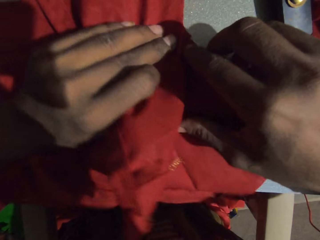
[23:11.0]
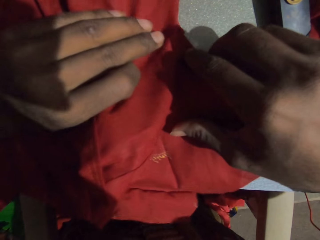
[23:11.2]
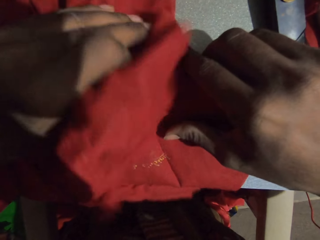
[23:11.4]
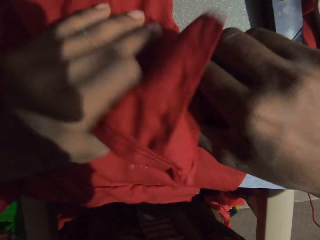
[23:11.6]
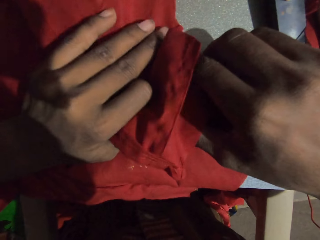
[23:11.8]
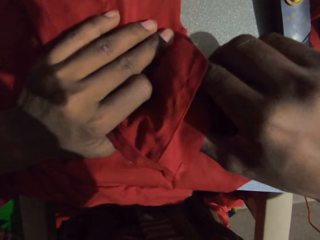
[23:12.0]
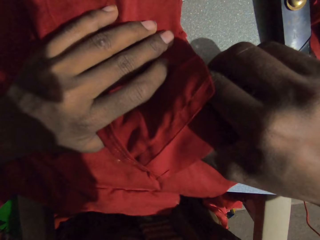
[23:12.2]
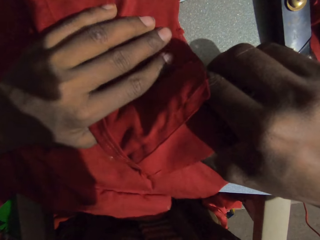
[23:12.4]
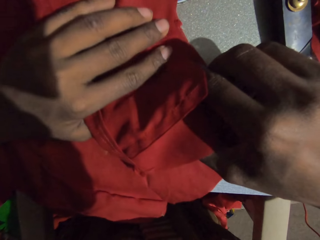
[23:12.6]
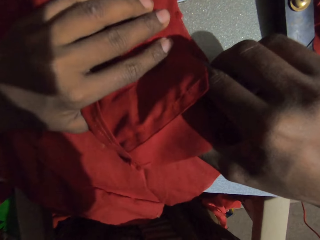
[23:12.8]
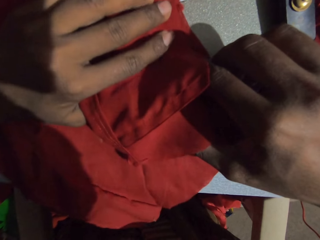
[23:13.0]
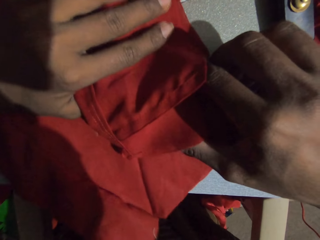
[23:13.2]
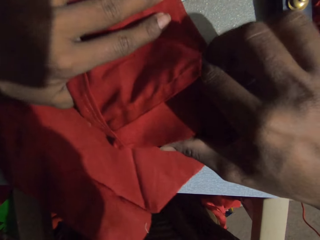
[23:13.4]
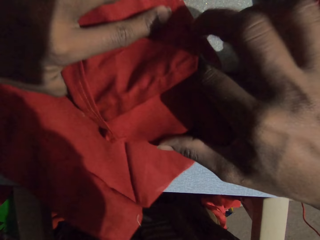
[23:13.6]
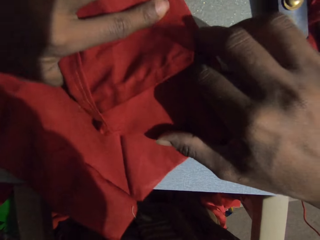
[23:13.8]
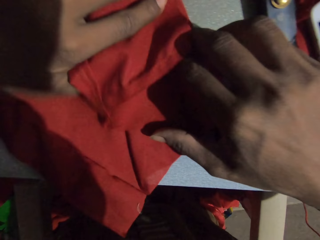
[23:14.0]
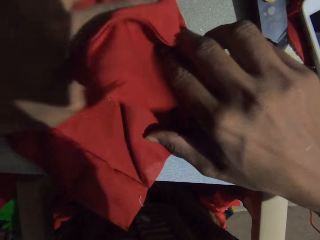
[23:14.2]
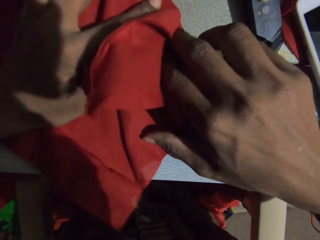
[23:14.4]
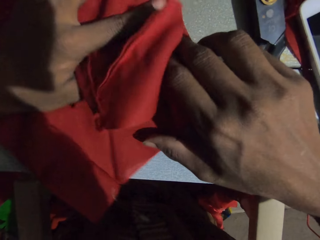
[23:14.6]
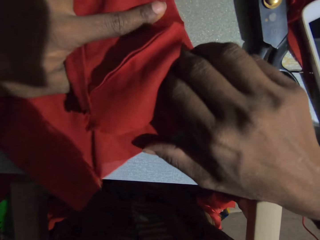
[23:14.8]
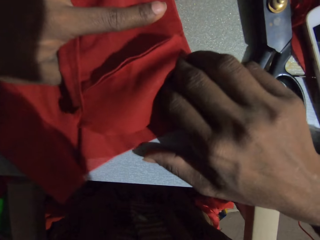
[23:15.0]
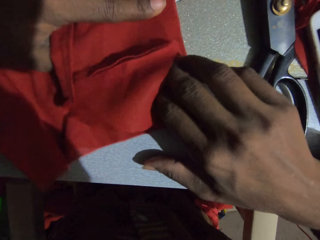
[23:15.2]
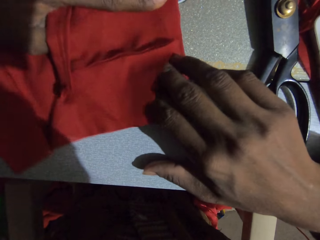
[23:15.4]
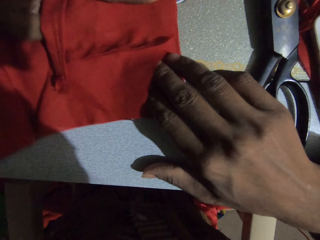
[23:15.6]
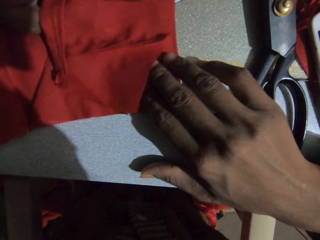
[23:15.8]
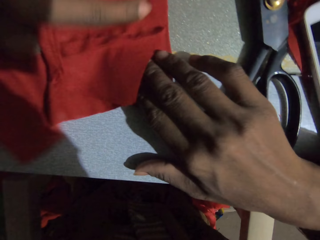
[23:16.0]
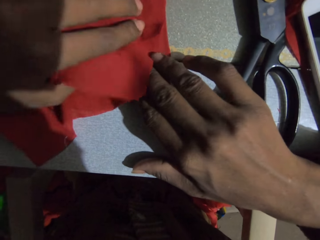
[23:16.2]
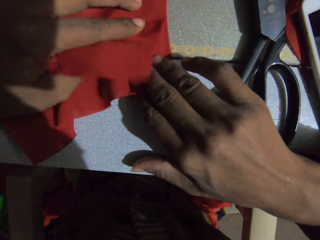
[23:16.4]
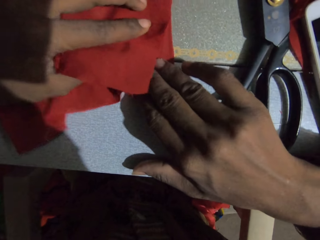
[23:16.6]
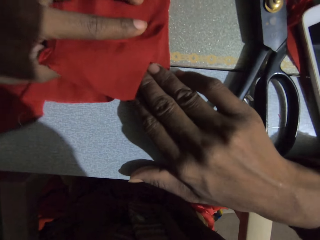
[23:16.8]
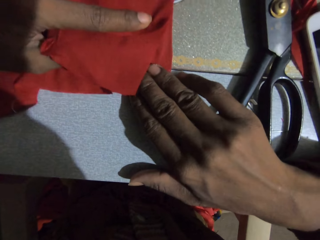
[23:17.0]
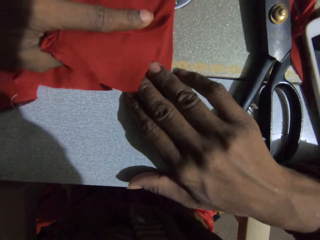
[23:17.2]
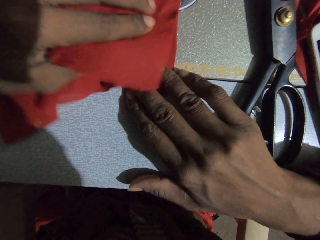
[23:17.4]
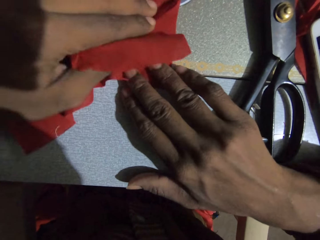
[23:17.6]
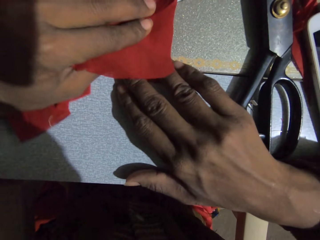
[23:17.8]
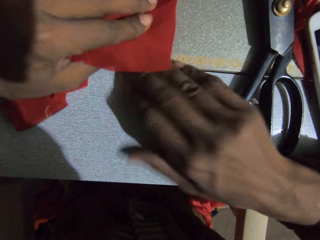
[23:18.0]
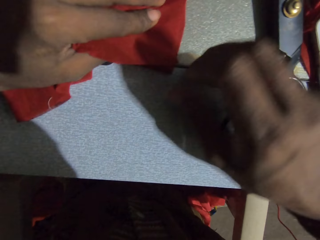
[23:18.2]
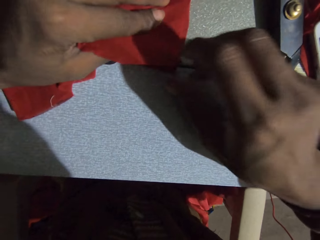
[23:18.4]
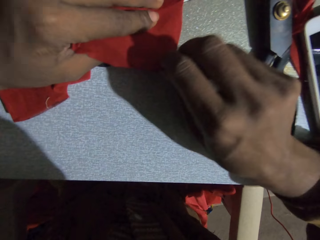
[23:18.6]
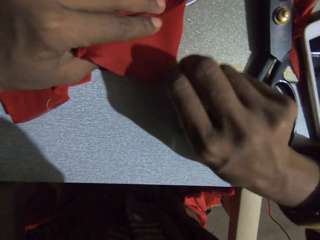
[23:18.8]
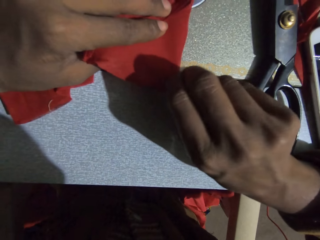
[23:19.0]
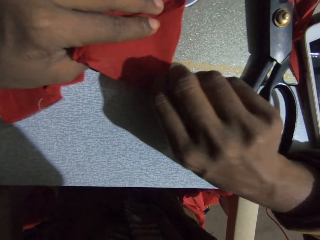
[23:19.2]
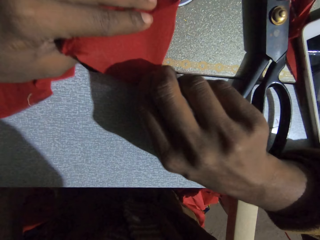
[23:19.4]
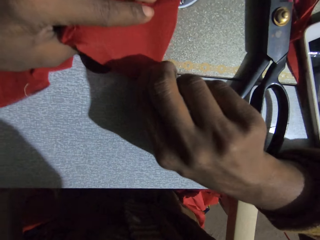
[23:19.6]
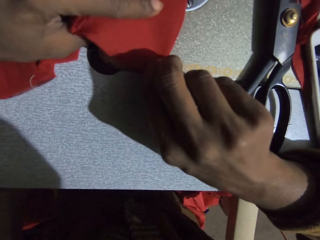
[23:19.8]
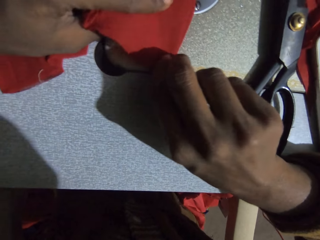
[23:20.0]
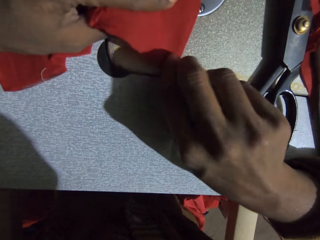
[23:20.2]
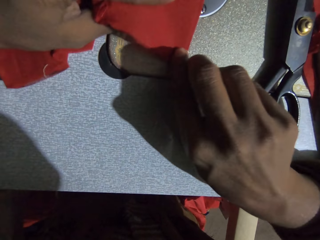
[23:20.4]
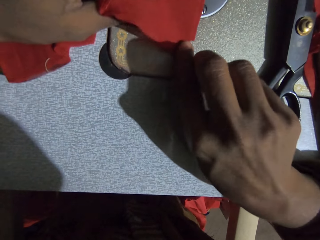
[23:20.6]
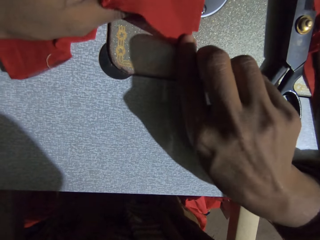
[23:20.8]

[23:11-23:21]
The camera wearer looks at a sewing machine.

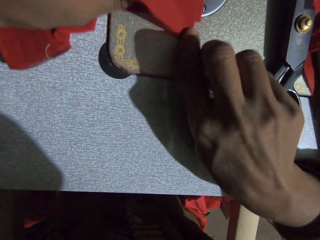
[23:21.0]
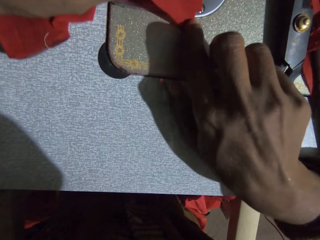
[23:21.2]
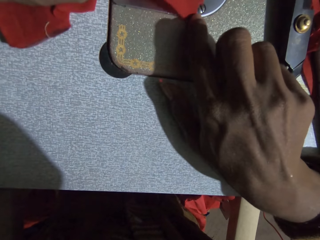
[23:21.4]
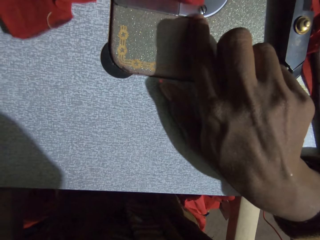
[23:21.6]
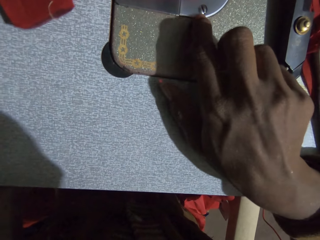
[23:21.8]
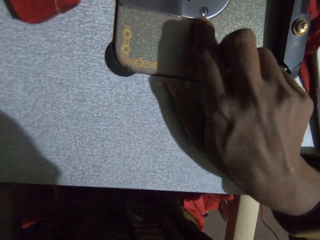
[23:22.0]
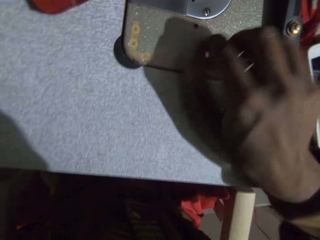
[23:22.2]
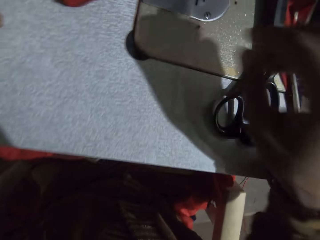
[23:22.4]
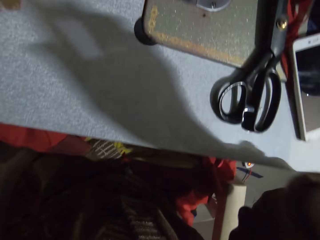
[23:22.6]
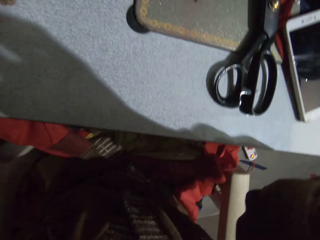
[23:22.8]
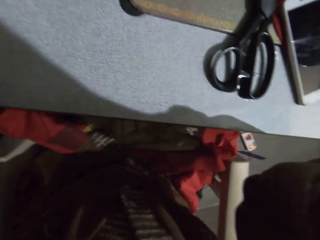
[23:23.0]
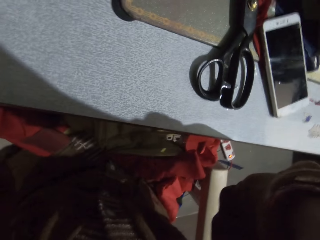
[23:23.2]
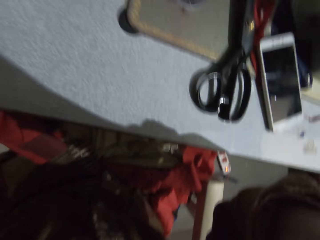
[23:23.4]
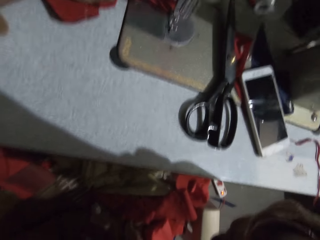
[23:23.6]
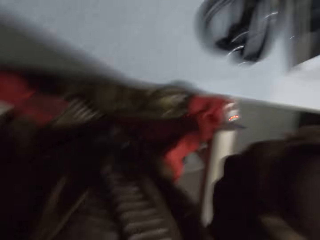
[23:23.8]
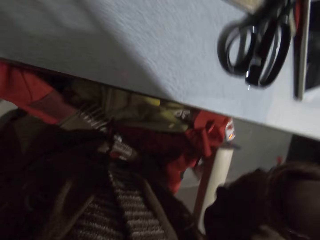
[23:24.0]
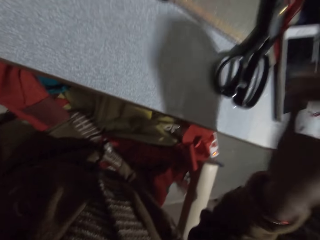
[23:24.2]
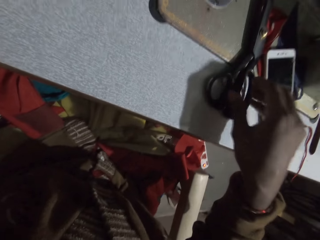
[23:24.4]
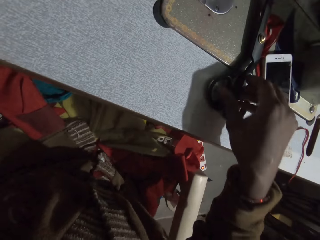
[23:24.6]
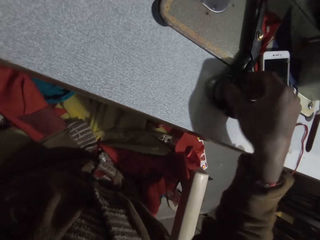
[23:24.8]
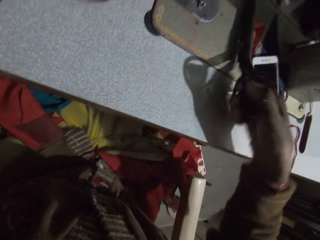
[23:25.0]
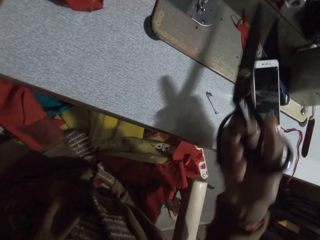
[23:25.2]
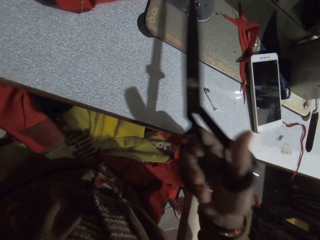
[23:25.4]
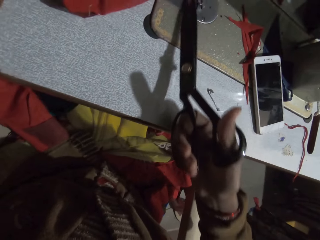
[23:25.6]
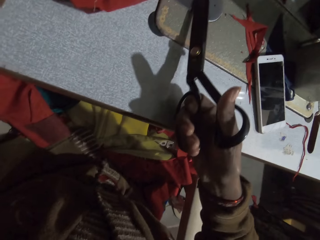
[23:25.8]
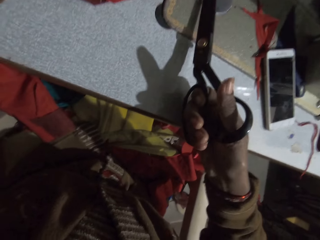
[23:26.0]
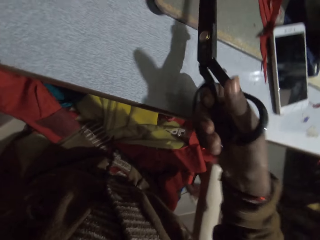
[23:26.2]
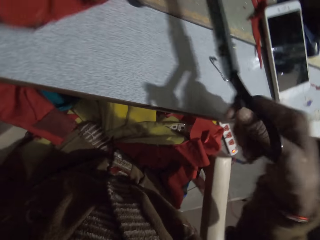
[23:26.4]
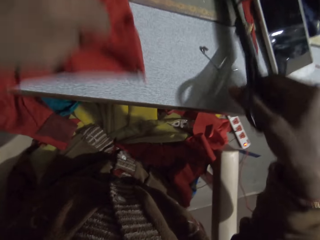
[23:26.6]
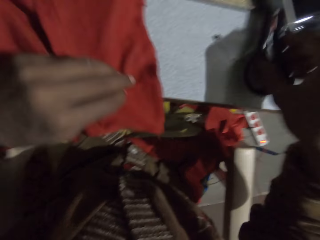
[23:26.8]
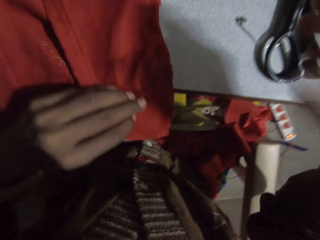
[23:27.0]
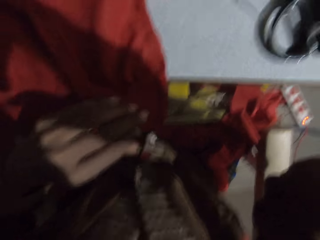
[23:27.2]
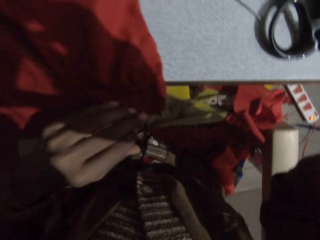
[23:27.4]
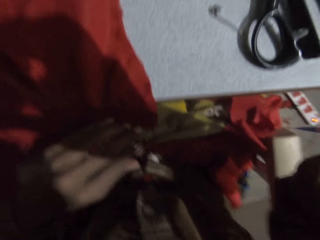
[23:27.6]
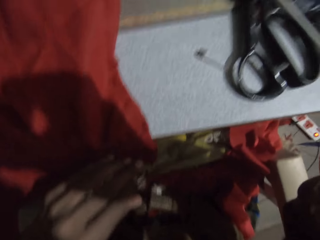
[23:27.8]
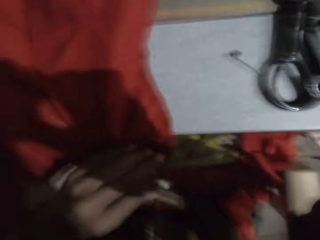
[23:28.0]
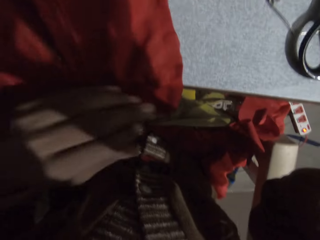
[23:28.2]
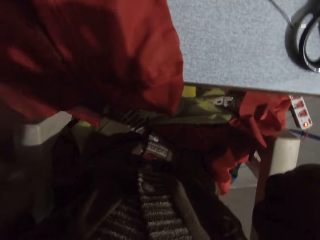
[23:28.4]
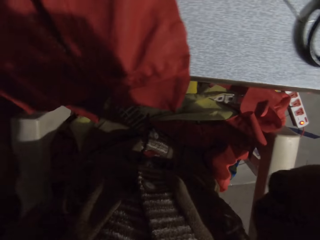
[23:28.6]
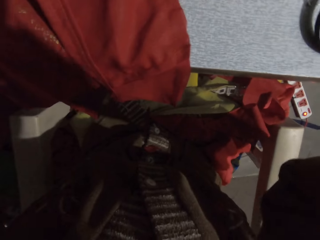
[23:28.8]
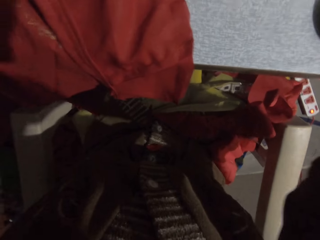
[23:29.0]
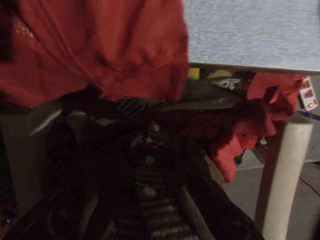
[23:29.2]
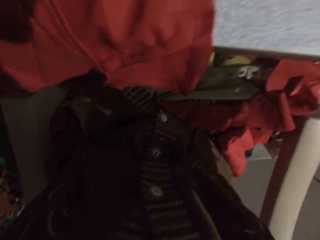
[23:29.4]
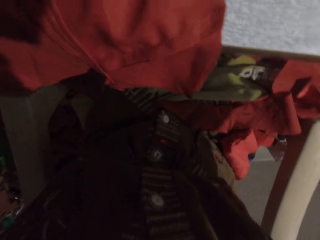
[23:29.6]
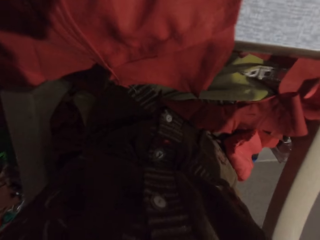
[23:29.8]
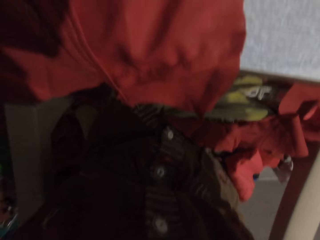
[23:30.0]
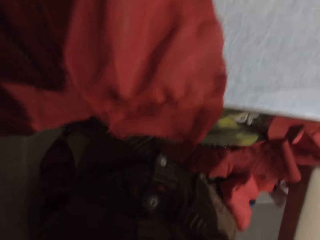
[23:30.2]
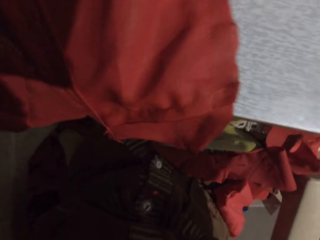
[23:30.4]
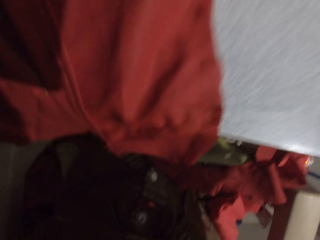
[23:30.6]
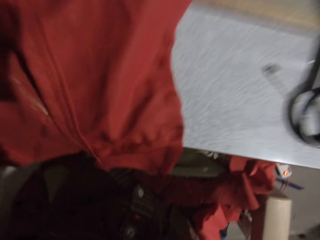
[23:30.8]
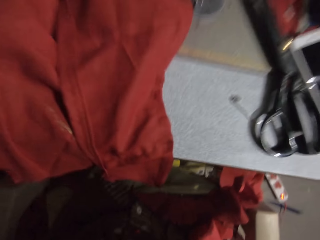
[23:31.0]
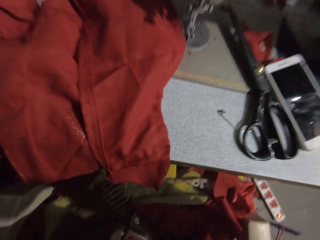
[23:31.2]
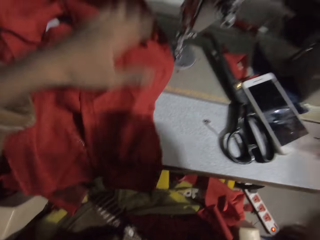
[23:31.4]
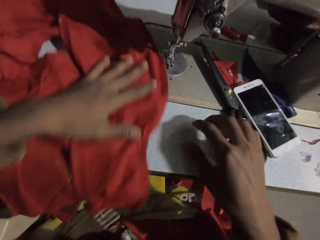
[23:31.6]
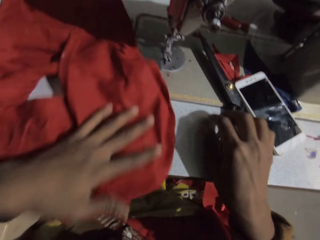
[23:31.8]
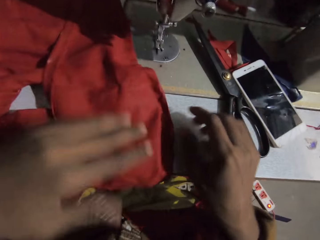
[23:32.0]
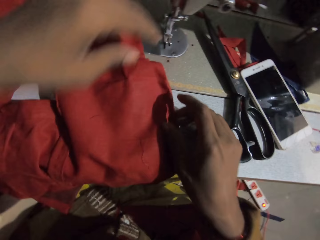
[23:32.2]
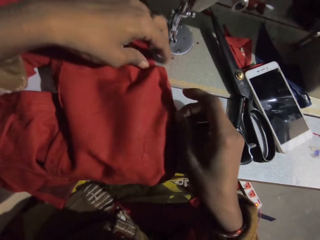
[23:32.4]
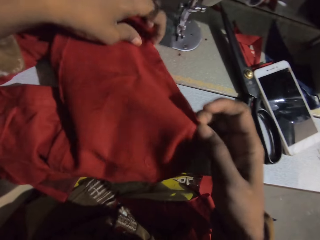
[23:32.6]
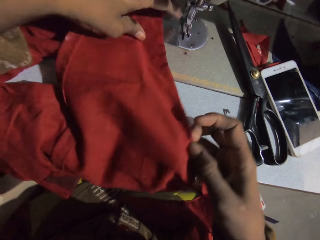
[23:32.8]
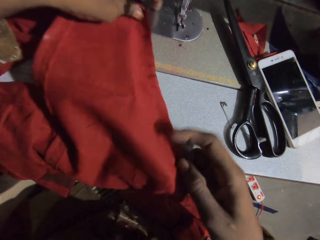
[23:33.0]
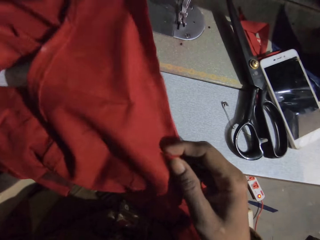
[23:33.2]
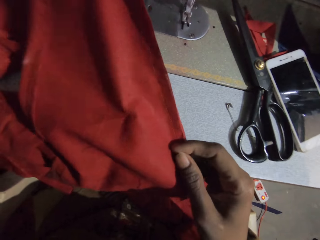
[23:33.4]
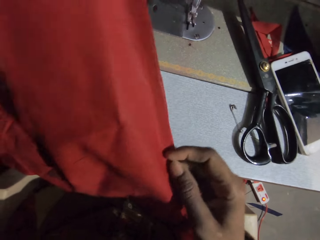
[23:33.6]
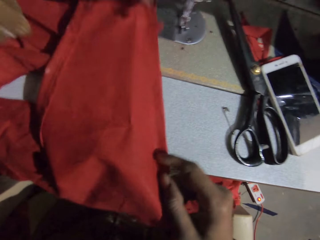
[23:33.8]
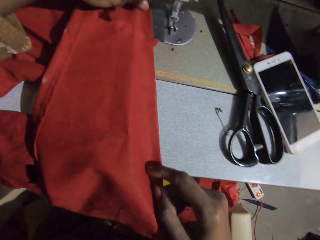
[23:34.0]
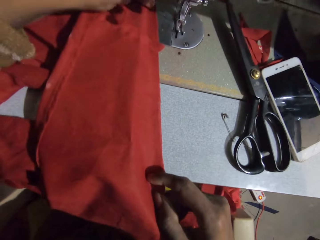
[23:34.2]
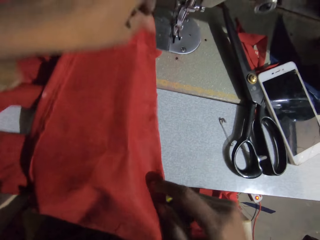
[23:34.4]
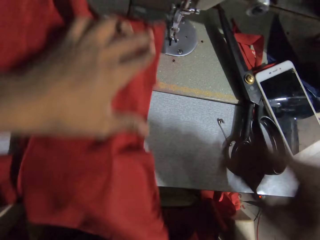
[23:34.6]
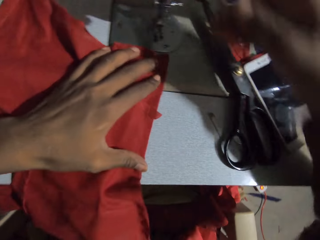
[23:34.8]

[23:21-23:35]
The camera wearer raises the right hand. They pick up scissors from the table. They cut a thread with the scissors. They move the cloth. They raise the left hand. They move back. They move the cloth. They hold the piece of cloth. They straighten the cloth. They hold the cloth on the machine.
